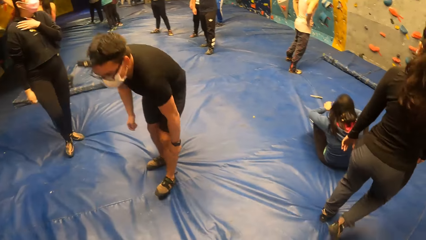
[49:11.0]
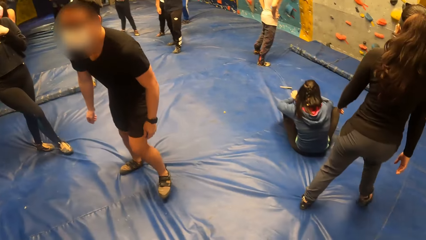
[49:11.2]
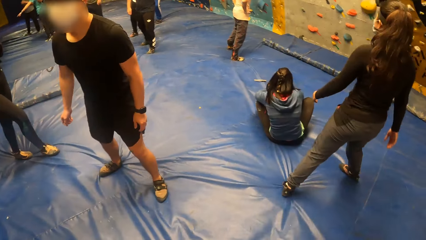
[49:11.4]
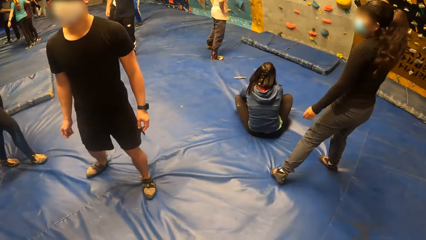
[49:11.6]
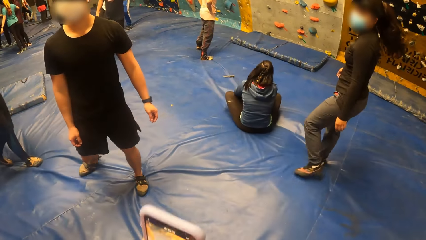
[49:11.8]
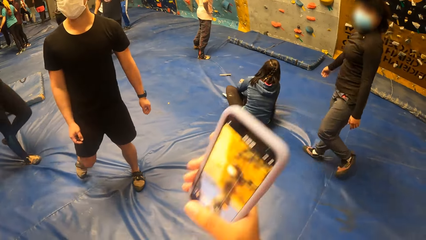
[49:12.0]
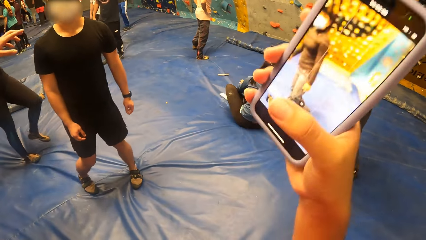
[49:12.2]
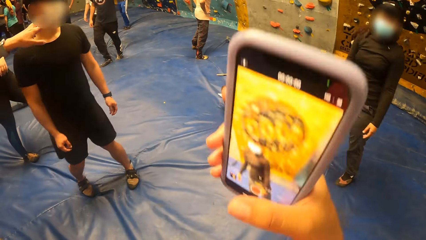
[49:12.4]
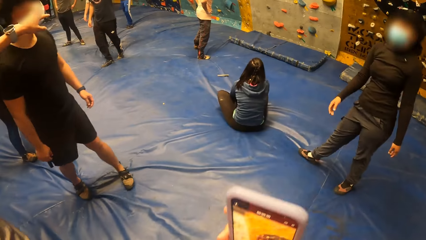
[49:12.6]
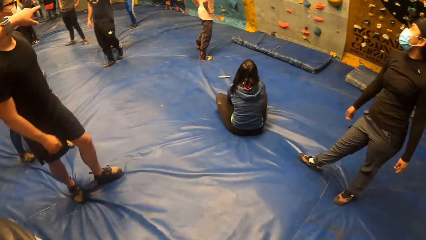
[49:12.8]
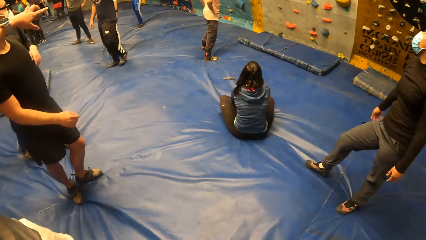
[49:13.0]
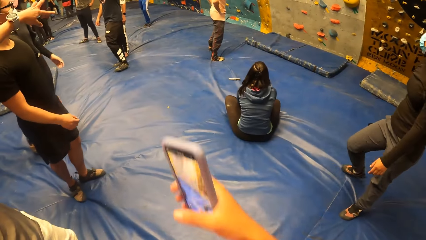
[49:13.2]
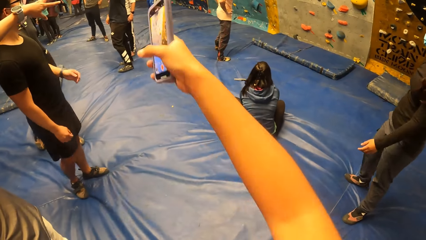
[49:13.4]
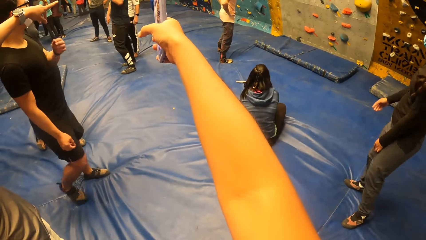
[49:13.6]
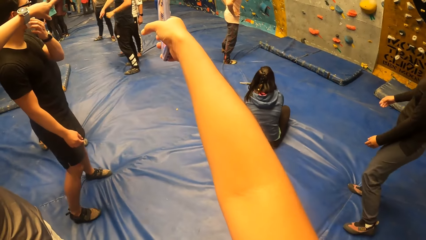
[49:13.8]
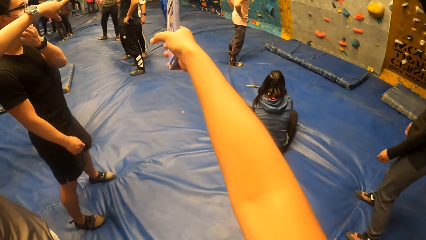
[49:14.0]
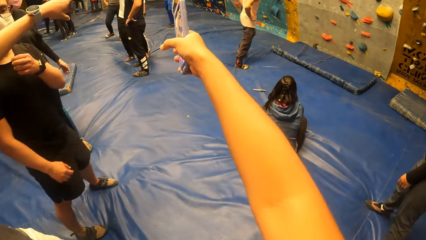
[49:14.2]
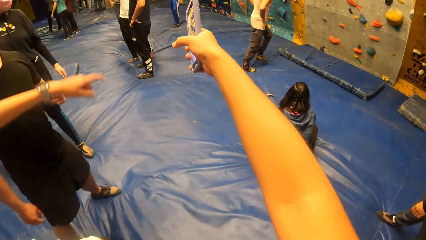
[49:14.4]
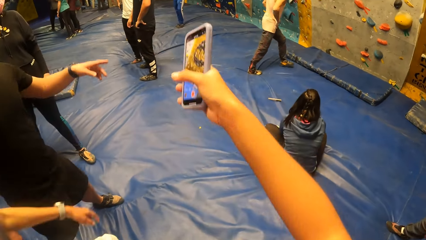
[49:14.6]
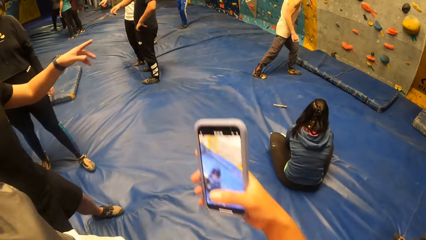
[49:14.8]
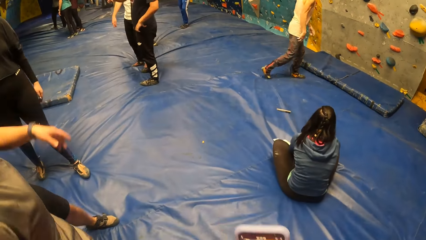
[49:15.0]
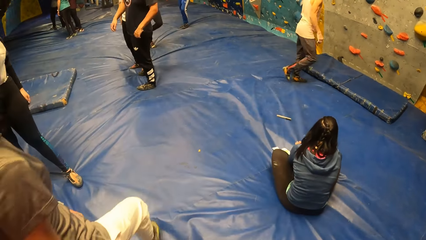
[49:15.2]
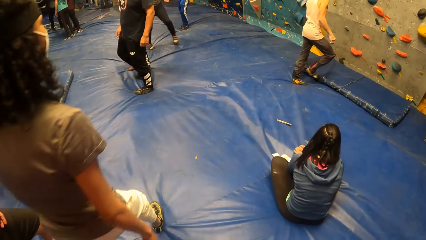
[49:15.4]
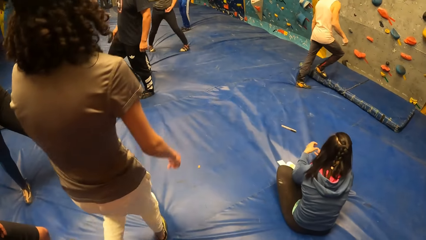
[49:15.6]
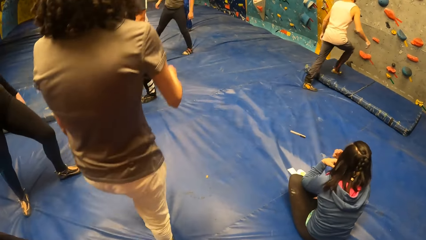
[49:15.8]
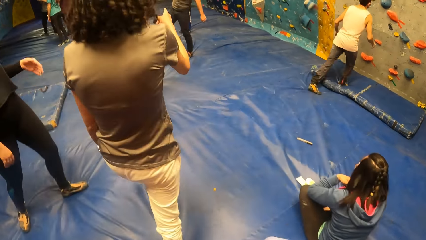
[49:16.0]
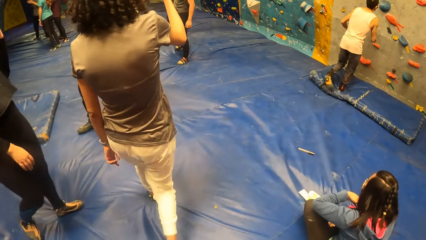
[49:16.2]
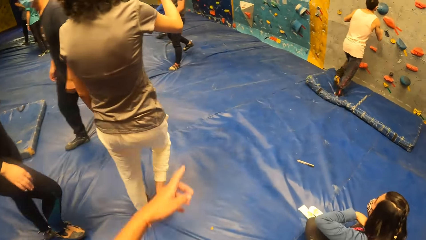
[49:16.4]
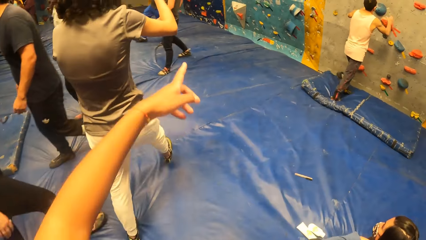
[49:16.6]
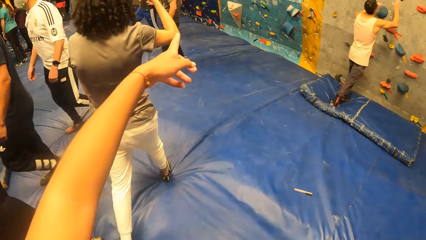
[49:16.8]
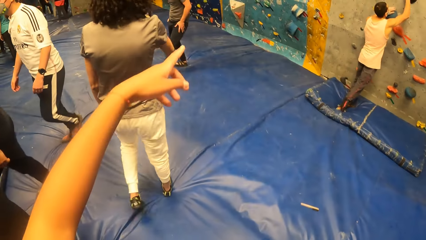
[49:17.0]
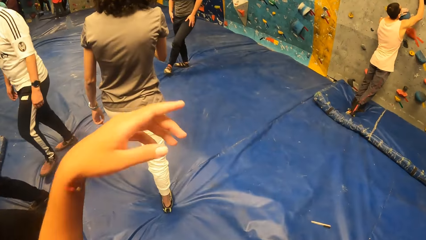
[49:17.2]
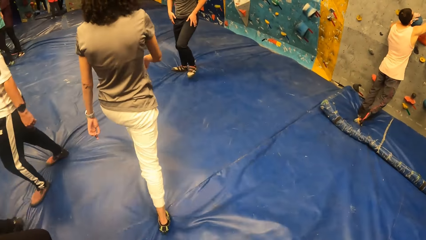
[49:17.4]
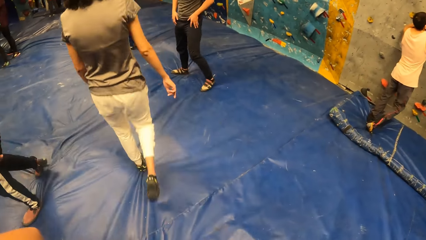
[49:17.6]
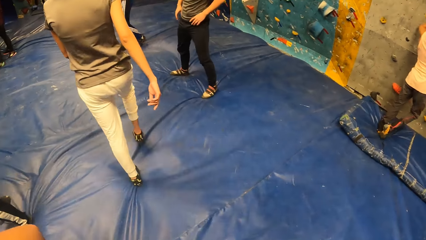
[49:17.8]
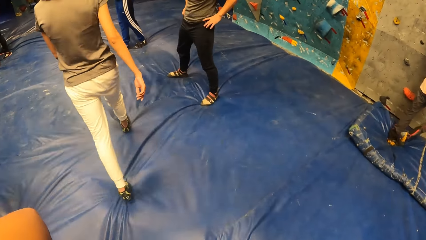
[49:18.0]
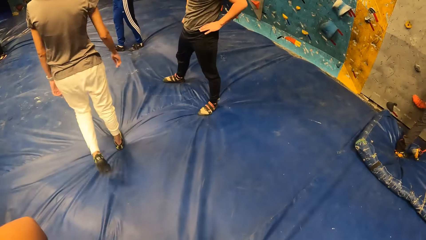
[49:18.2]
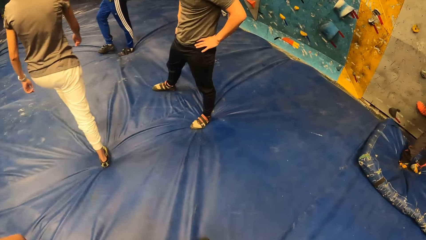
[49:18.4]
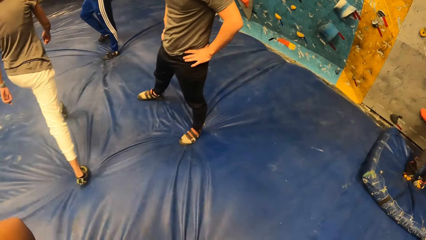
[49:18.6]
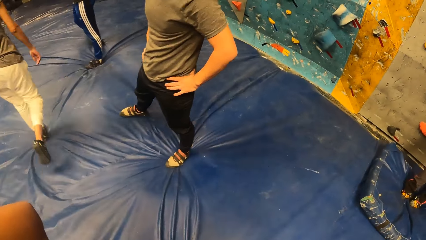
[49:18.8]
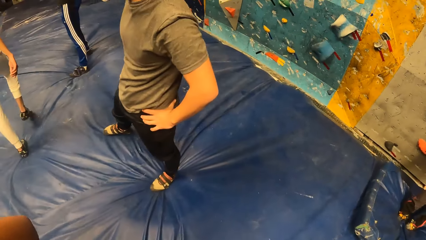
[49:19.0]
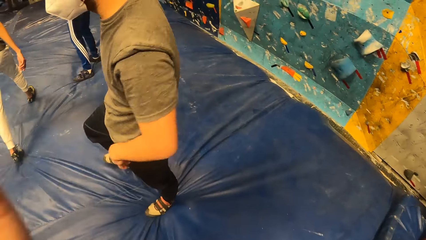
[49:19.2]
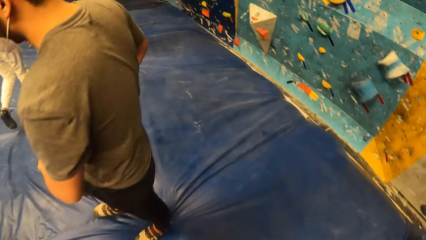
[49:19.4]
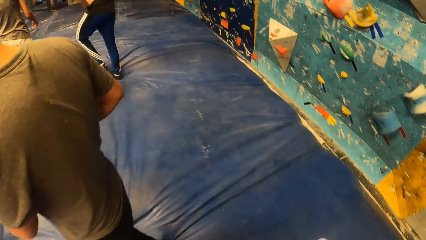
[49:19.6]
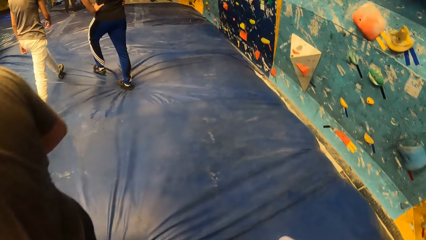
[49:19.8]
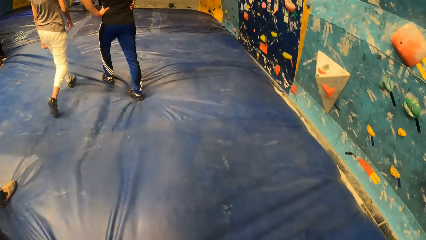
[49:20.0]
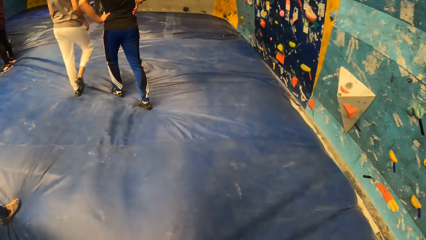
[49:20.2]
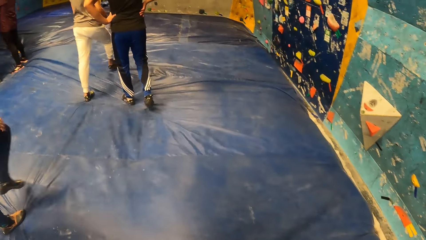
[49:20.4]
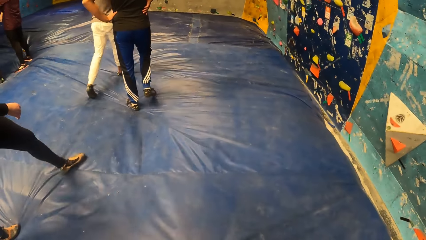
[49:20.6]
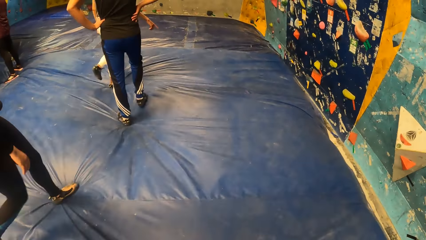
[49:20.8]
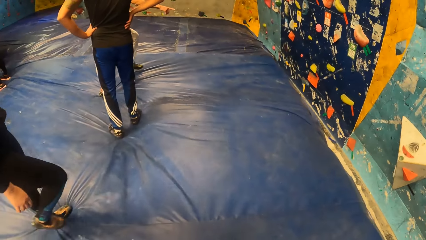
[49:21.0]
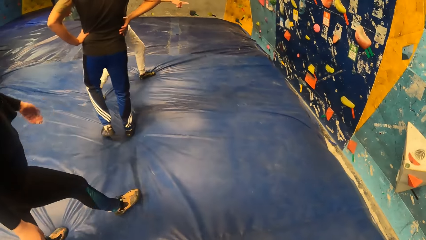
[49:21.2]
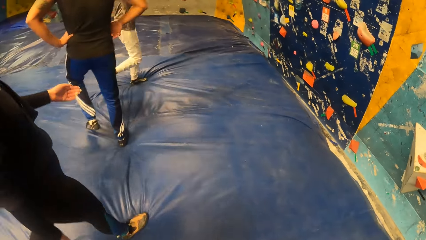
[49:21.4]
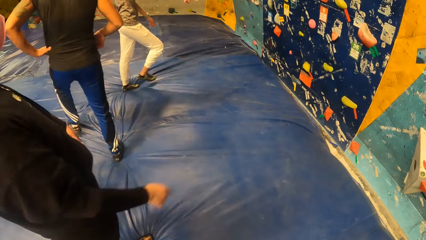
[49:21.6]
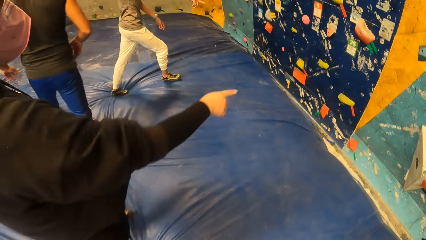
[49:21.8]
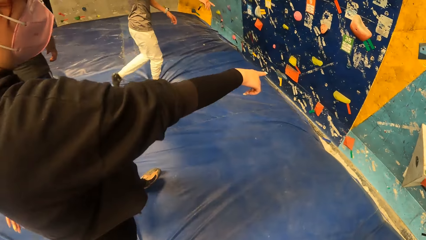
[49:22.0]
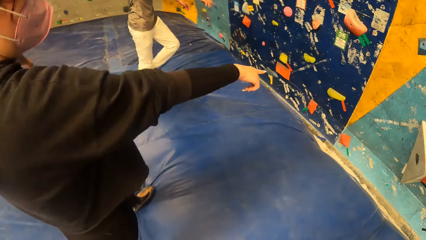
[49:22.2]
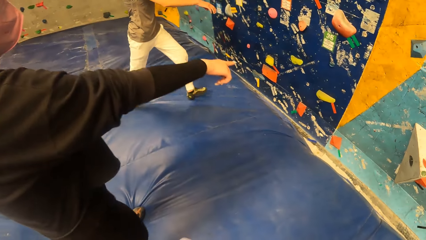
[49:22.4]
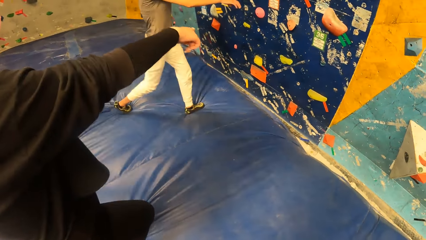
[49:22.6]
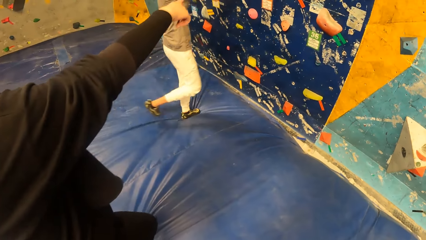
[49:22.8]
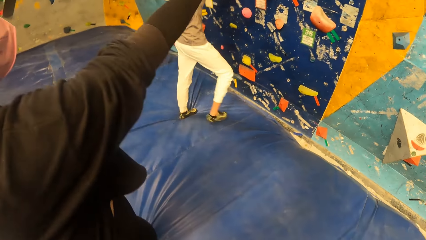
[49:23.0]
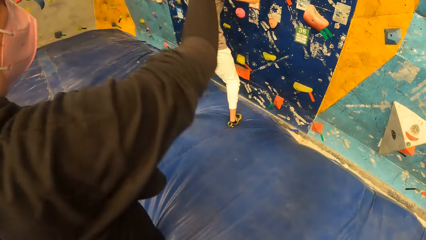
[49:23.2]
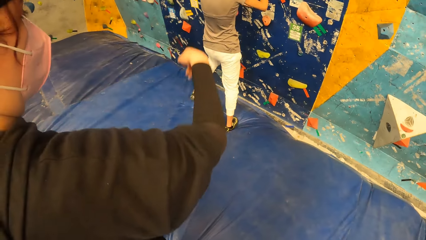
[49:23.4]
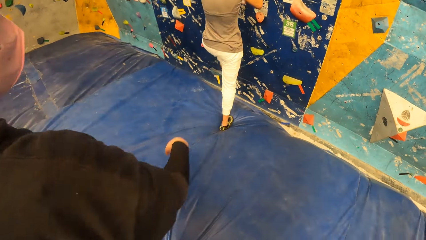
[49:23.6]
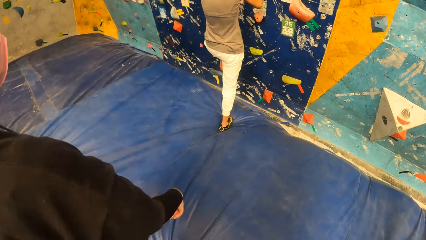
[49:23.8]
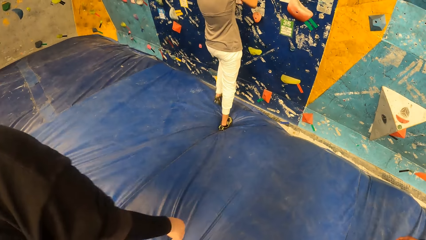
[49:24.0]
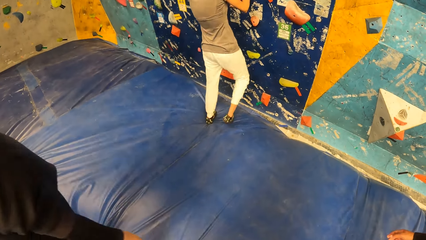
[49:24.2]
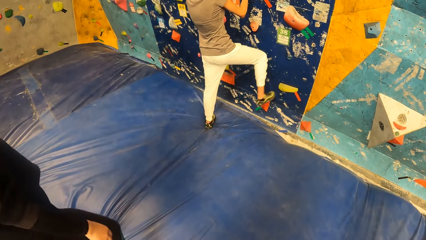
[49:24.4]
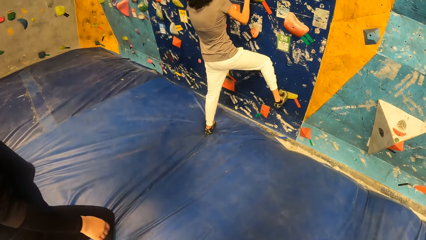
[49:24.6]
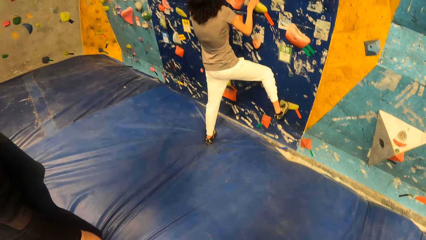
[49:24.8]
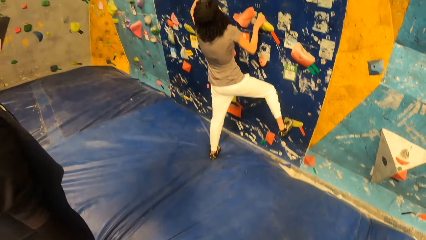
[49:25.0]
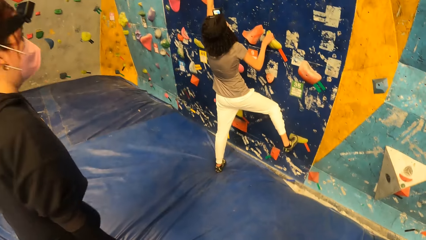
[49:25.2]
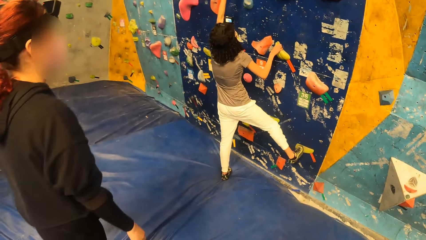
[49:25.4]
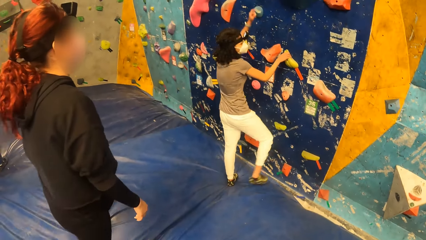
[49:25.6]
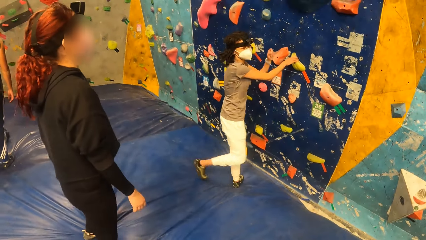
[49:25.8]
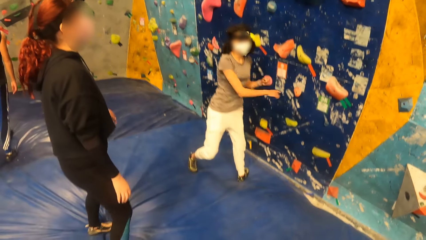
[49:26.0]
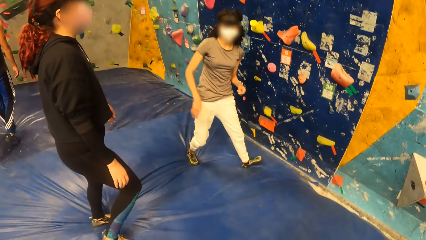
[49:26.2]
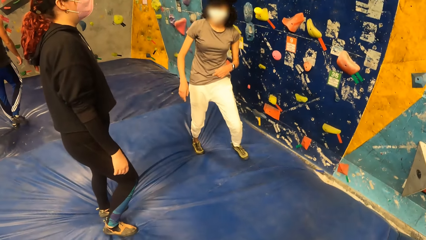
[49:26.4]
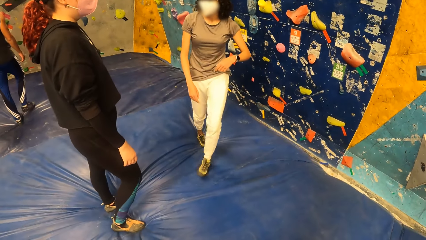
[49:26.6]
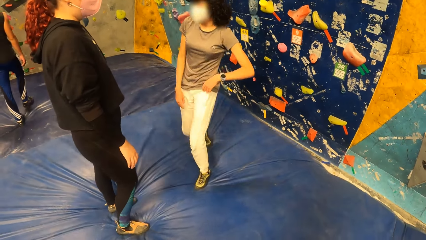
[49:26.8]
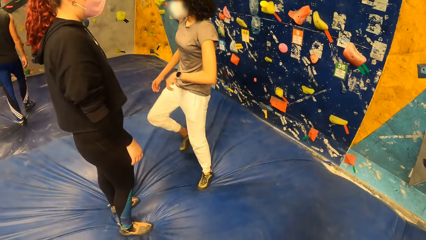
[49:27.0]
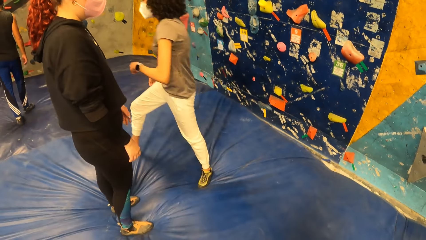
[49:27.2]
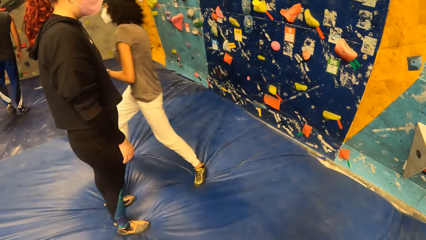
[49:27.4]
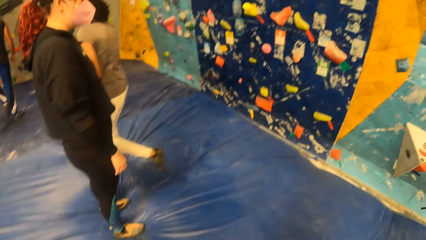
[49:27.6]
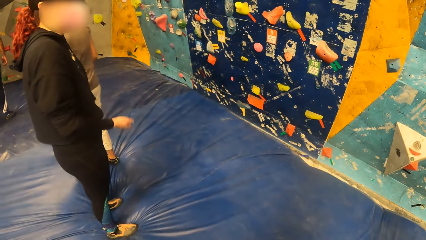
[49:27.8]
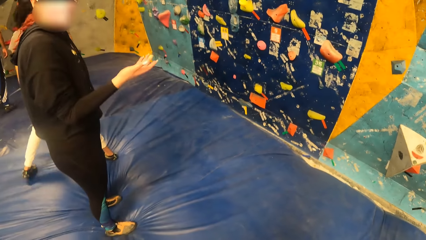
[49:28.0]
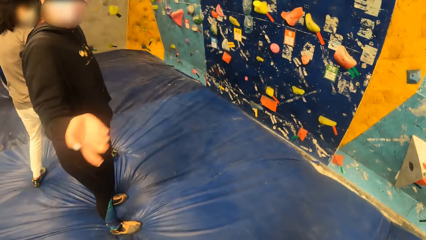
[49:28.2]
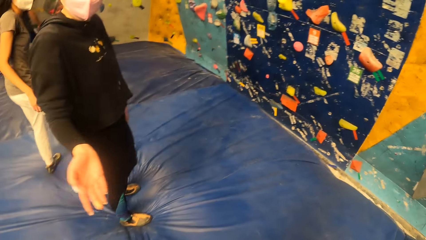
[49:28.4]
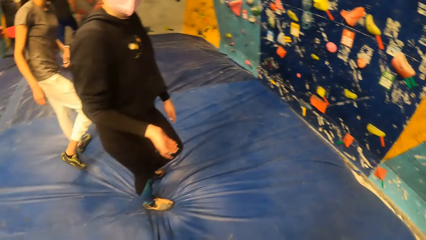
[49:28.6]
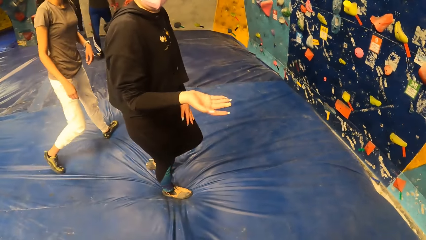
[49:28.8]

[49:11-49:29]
The camera wearer raises the hand up. They point the finger. They look around.
